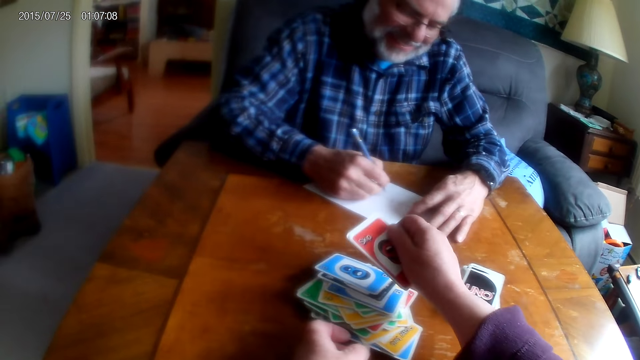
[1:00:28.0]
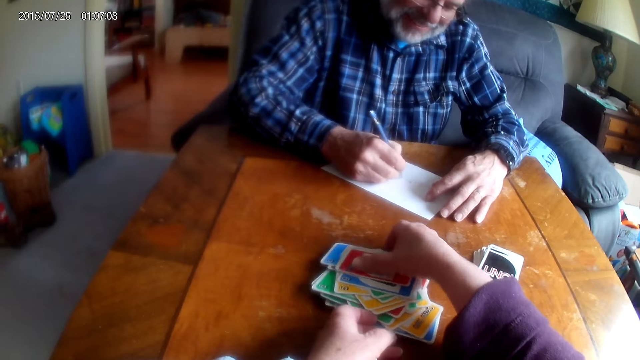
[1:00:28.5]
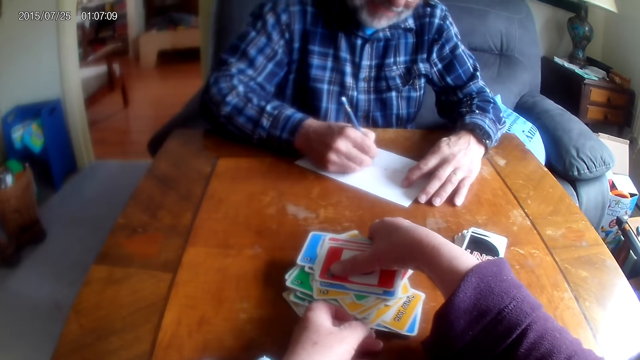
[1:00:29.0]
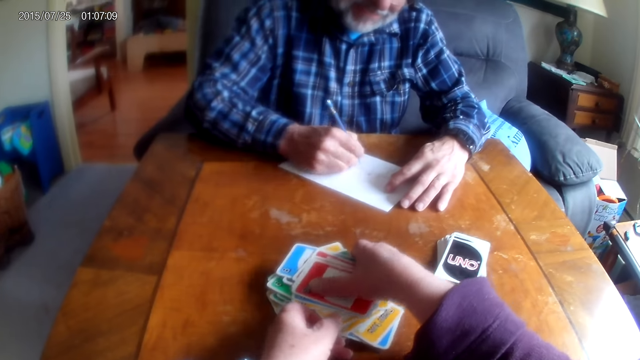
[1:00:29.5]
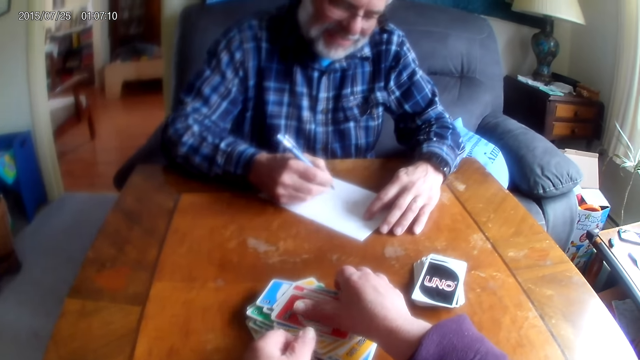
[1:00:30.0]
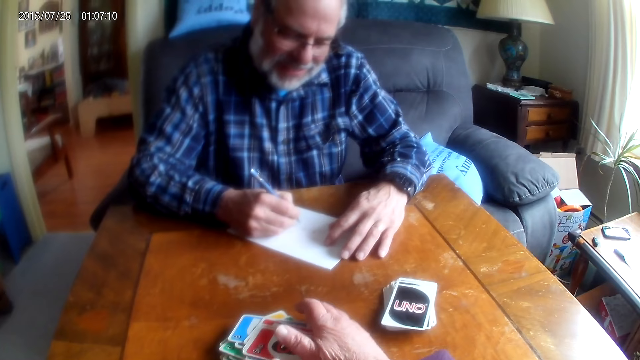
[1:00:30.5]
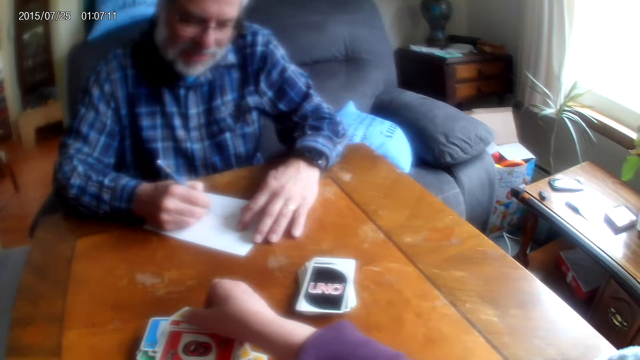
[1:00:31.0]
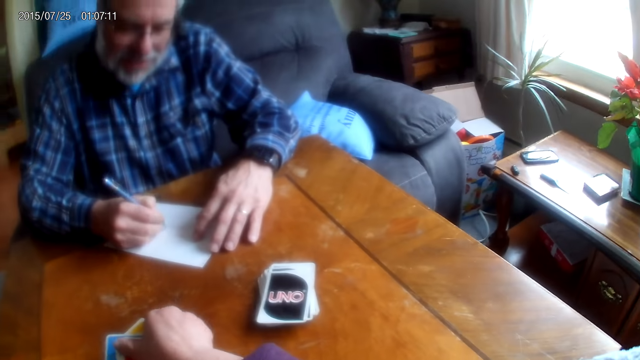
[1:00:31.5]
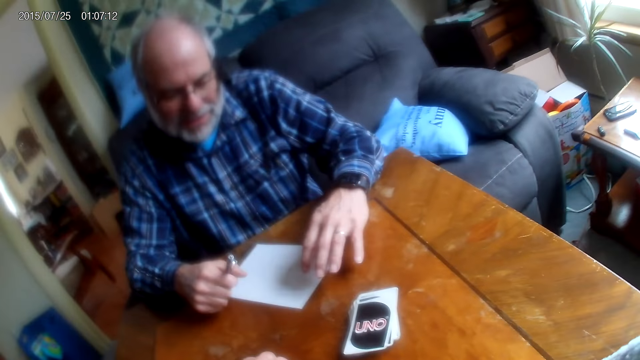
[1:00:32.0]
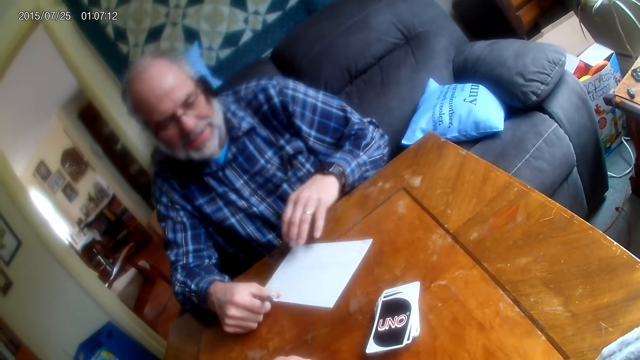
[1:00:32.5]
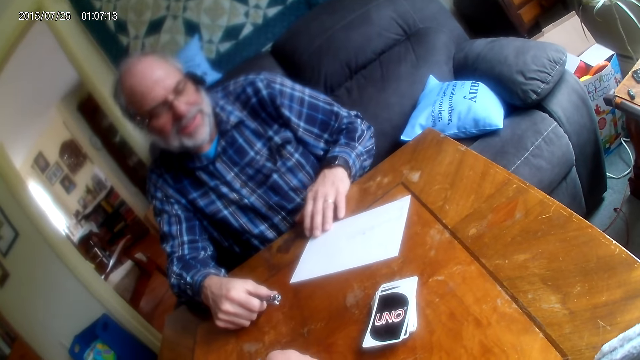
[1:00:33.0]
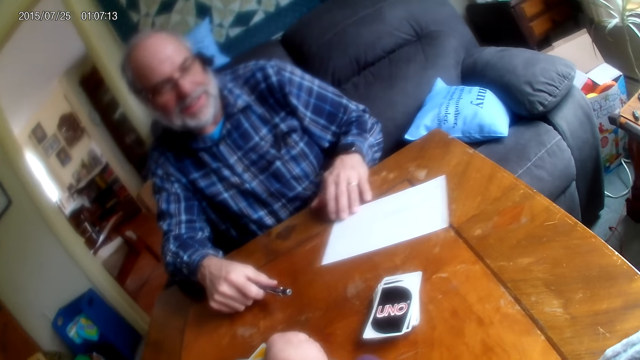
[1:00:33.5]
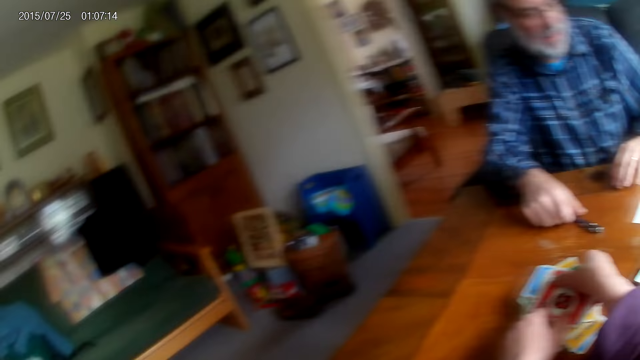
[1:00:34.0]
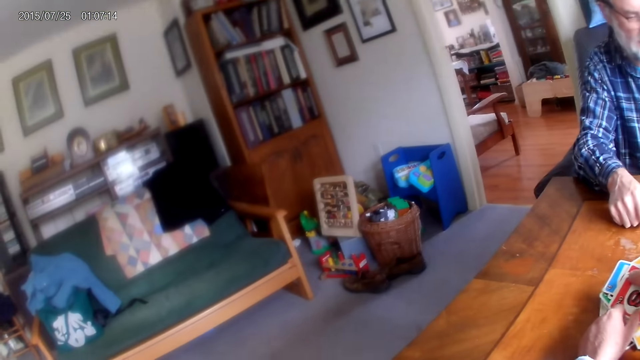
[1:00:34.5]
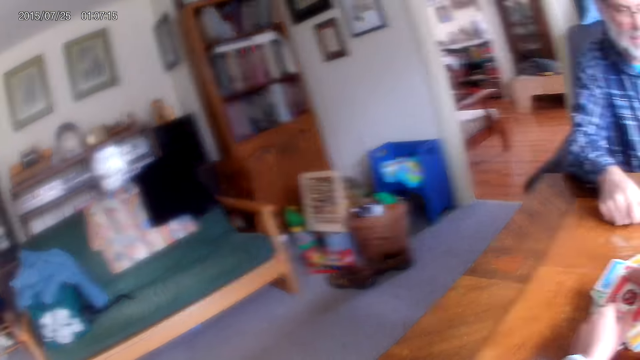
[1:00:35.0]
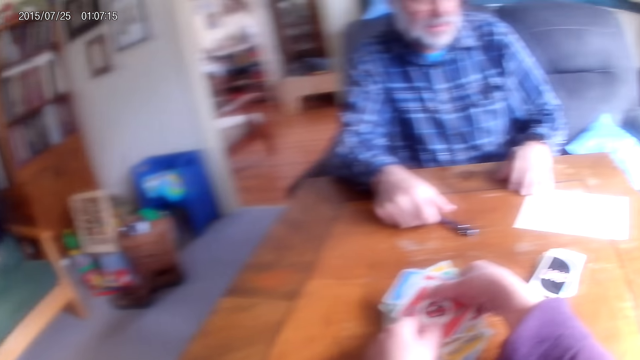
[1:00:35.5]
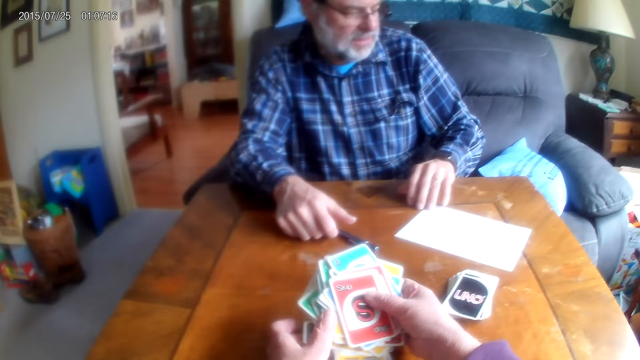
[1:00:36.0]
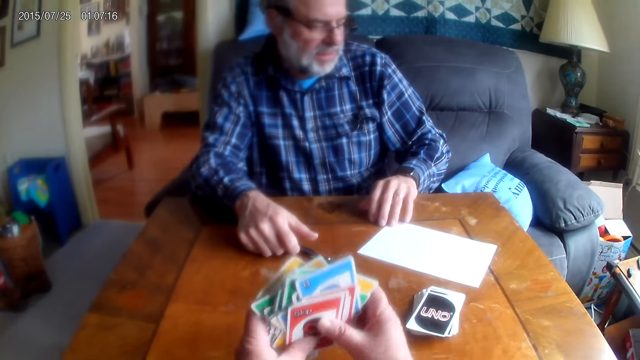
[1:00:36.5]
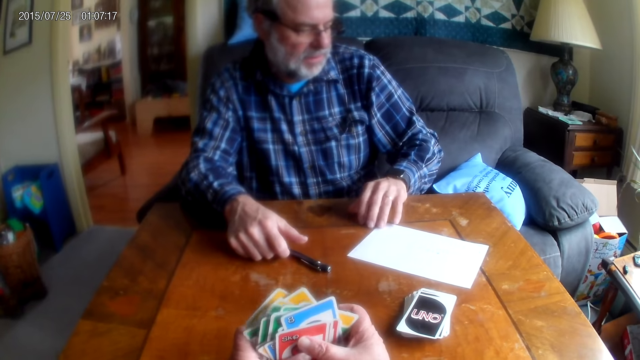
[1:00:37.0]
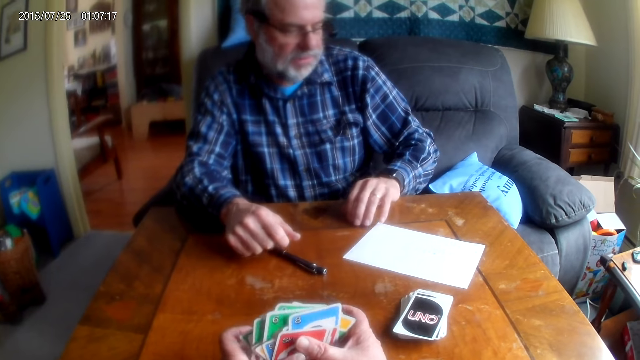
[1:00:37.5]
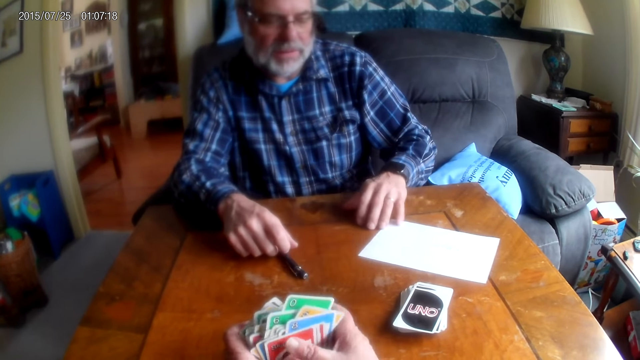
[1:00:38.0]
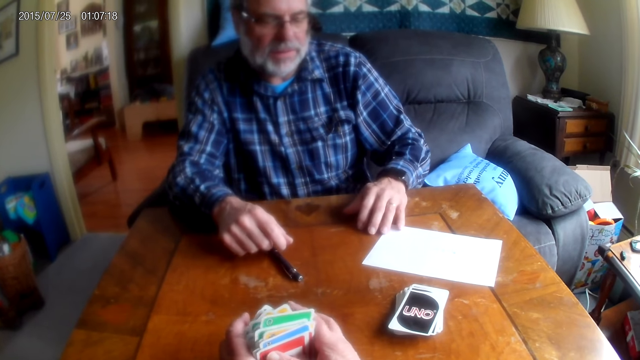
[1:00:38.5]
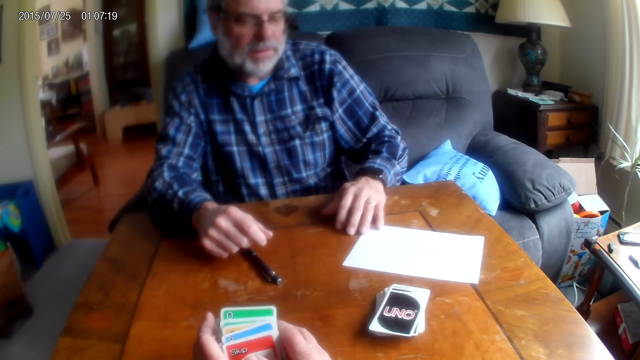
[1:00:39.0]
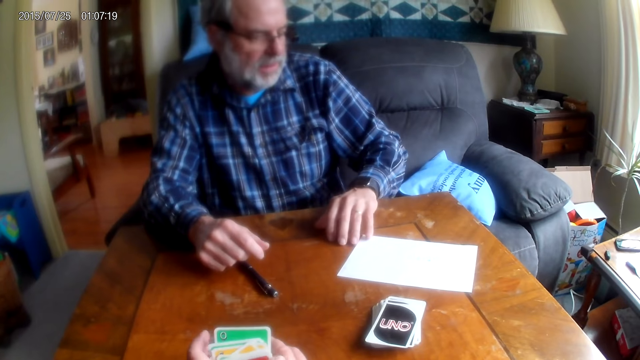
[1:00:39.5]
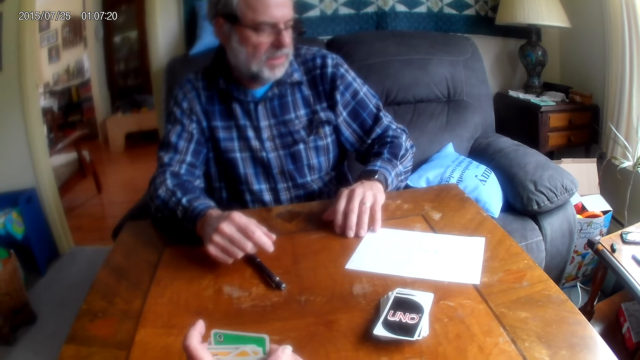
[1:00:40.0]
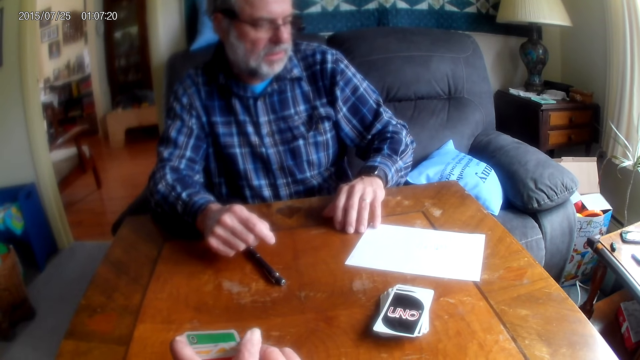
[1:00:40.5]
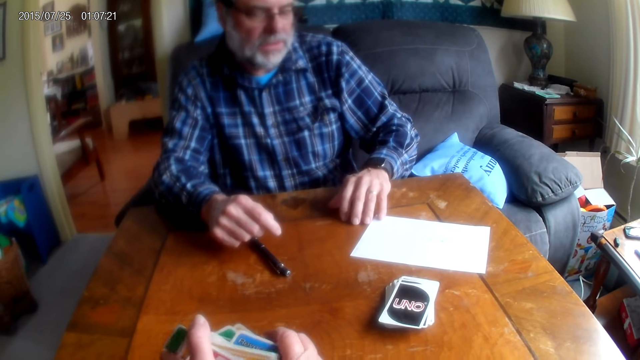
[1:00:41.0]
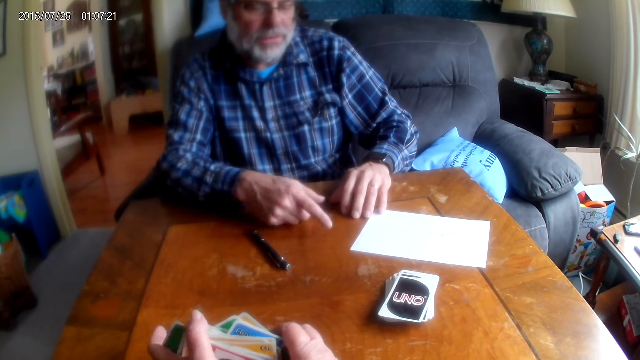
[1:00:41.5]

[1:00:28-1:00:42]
The camera wearer places the cards on the table. They write on the paper. The man moves the paper on the table. The camera wearer looks around the room. They arrange the cards. They hold the cards. The man places the pen on the table. The camera wearer converses with the man.

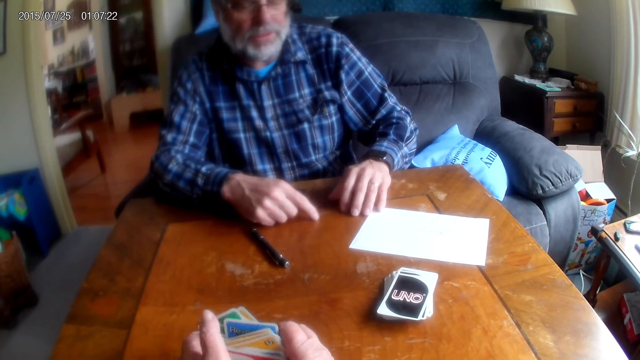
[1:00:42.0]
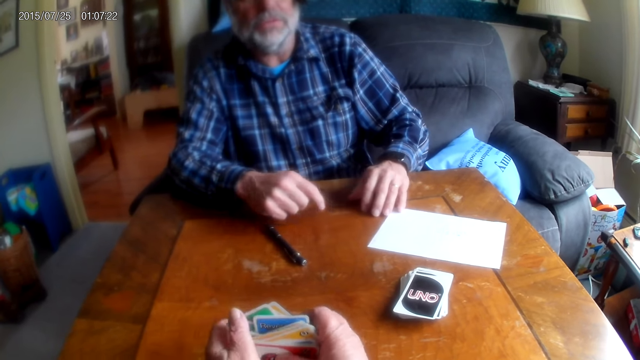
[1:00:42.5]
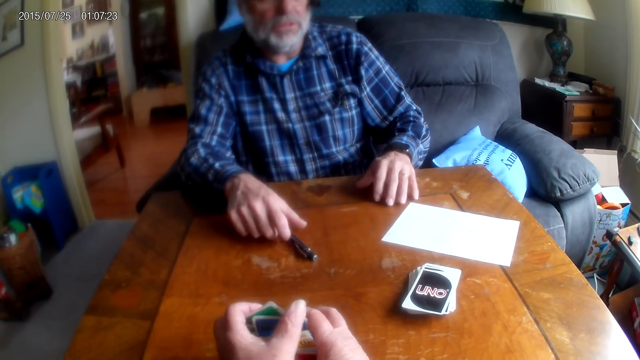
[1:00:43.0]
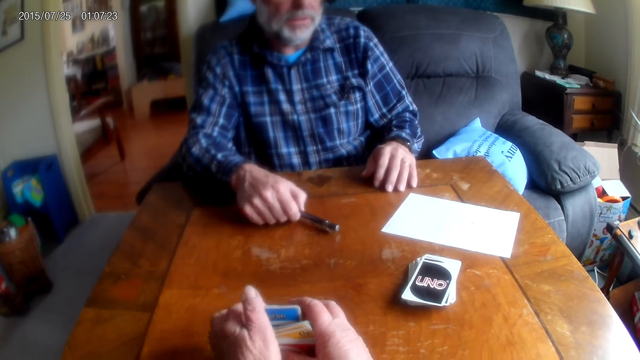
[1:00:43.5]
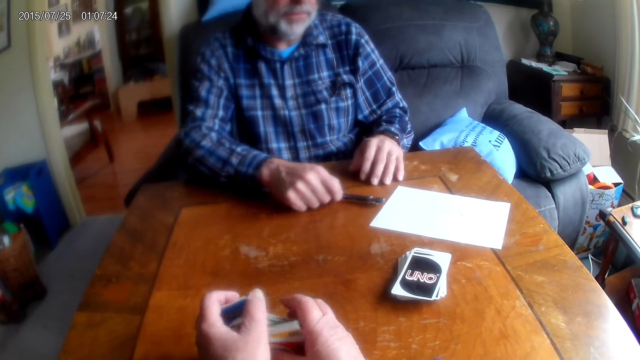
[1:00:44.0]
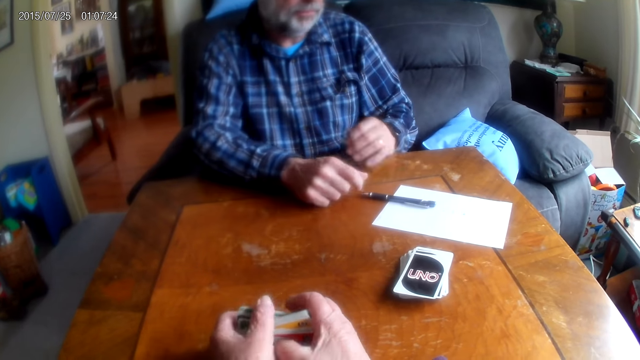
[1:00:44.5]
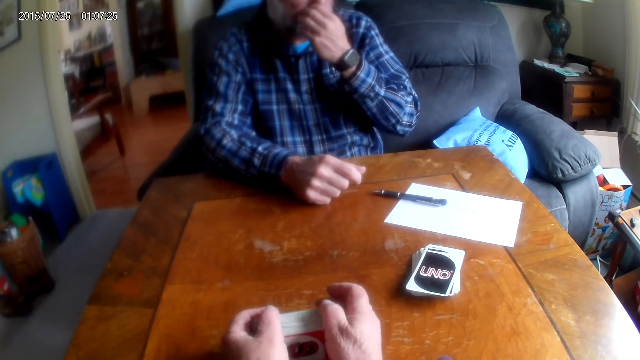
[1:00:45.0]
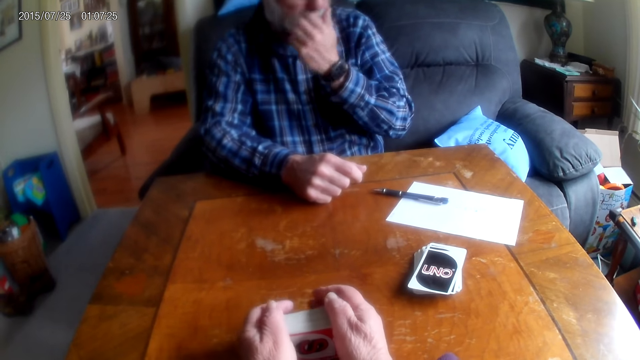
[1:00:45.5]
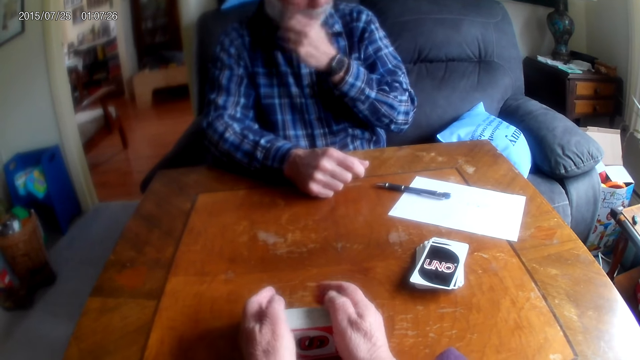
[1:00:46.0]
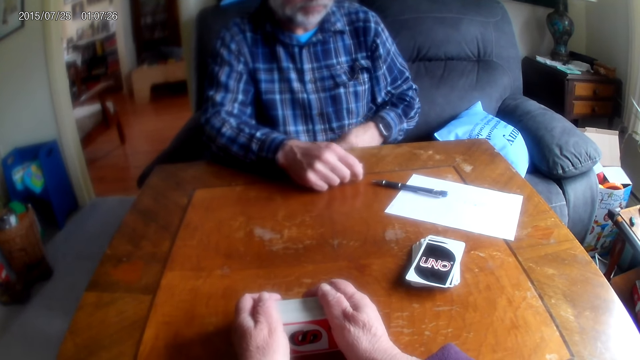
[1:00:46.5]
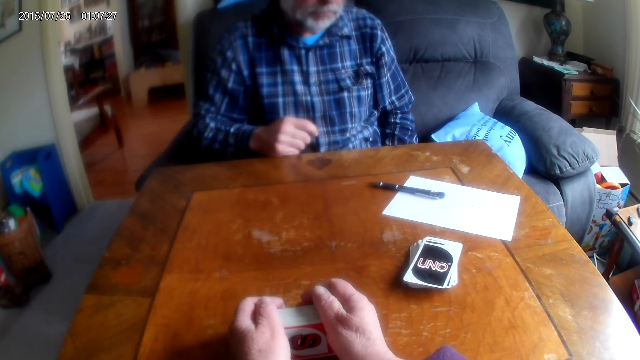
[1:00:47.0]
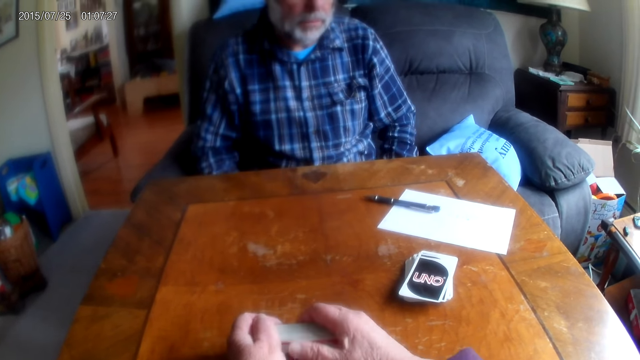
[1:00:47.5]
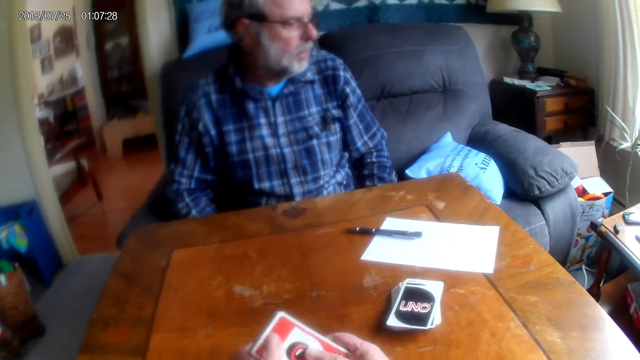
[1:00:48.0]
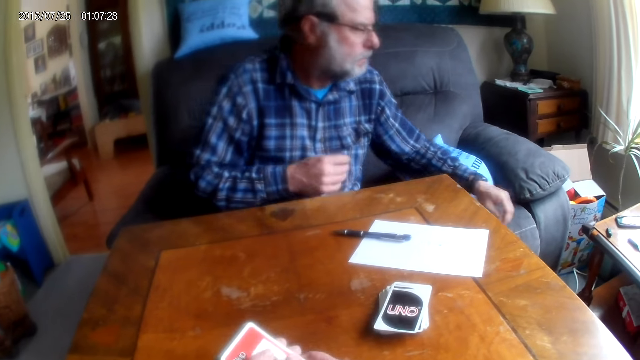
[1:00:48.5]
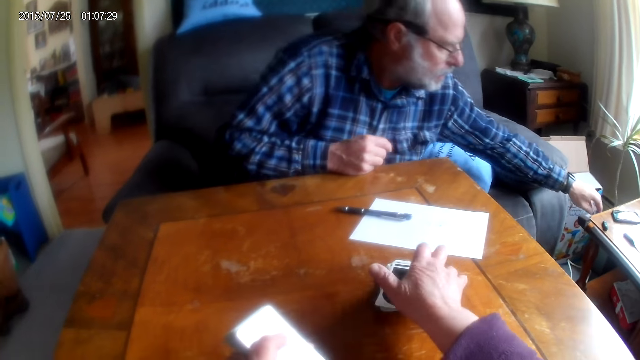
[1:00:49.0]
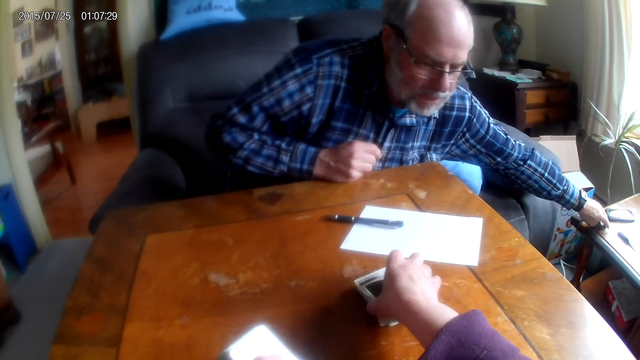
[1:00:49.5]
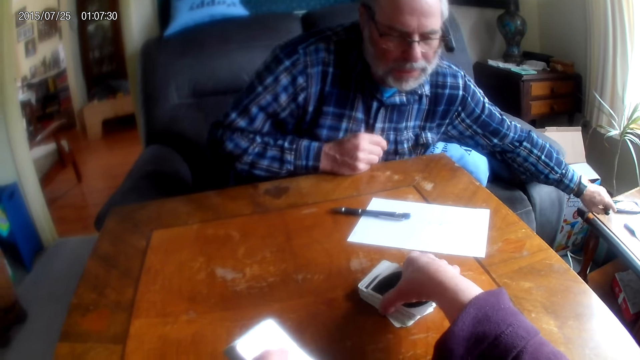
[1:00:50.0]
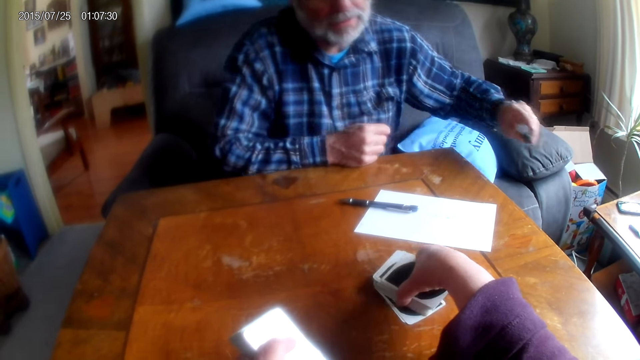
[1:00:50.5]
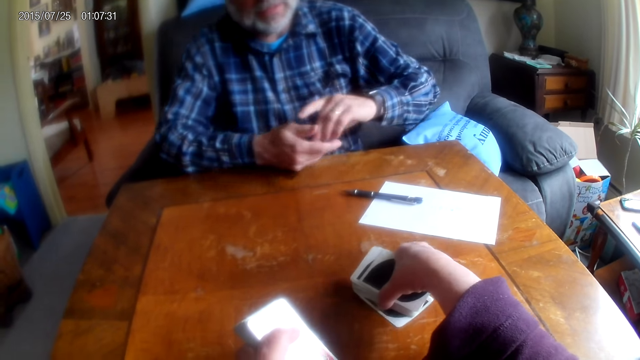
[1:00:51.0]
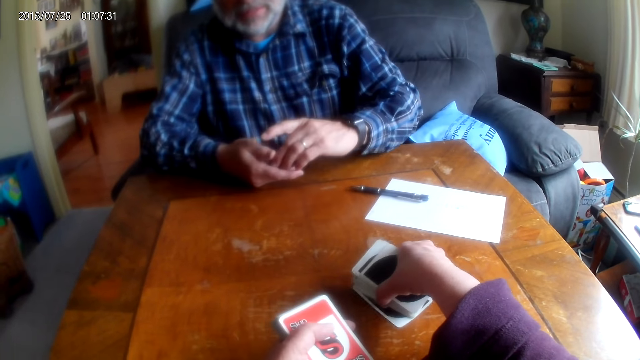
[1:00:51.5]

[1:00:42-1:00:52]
The man picks up the pen from the table. The man places the pen on the paper. The man touches his nose. The camera wearer arranges the cards. The man picks up clay in his hands from the table. The camera wearer picks up the cards from the table.
